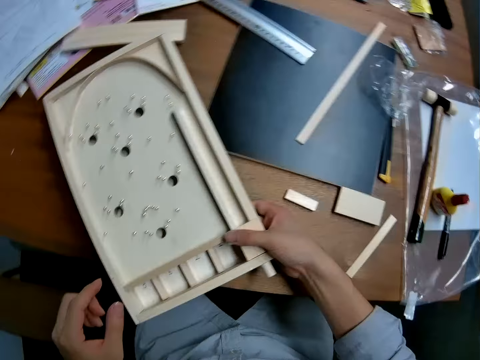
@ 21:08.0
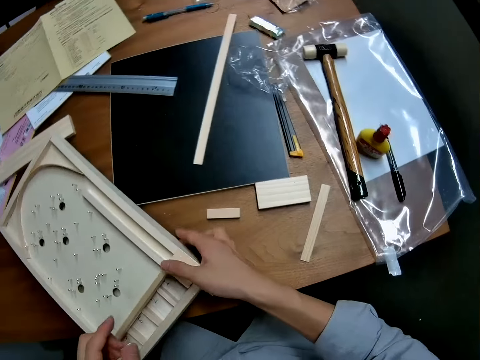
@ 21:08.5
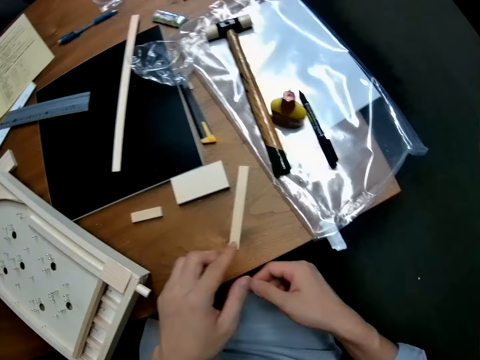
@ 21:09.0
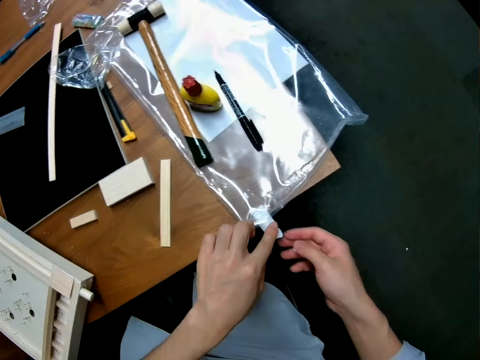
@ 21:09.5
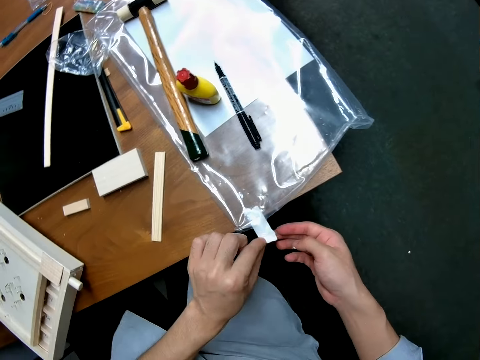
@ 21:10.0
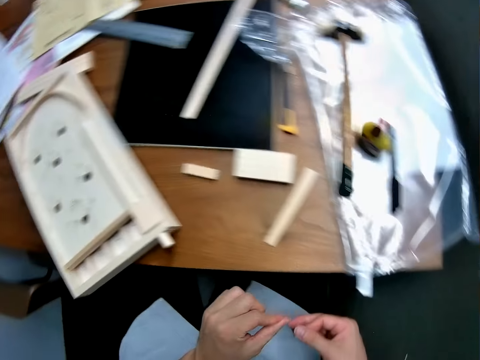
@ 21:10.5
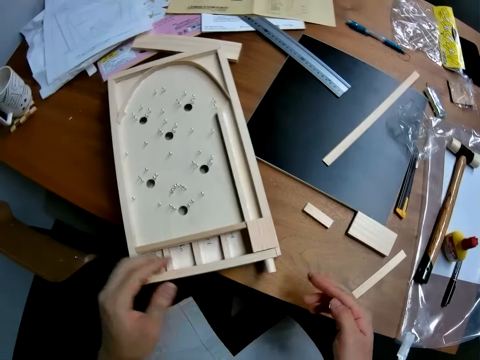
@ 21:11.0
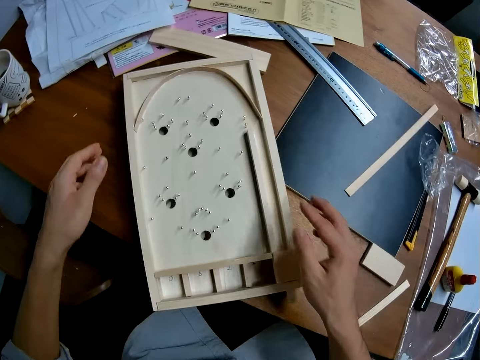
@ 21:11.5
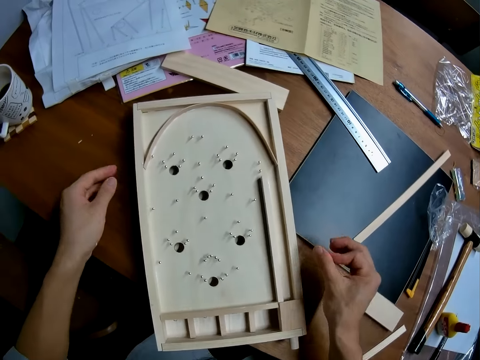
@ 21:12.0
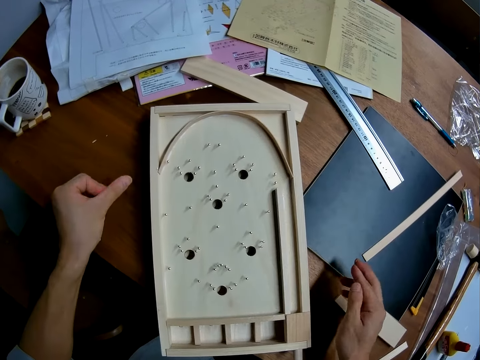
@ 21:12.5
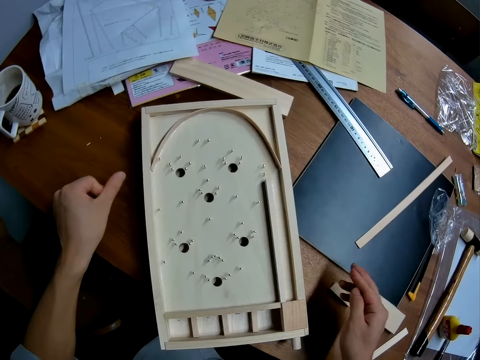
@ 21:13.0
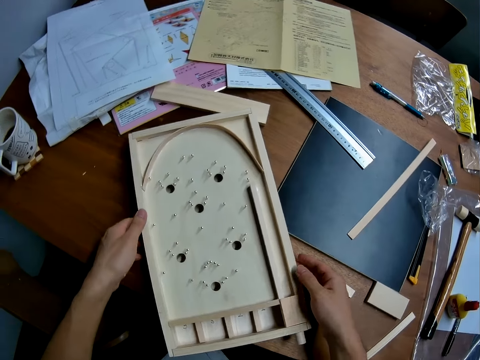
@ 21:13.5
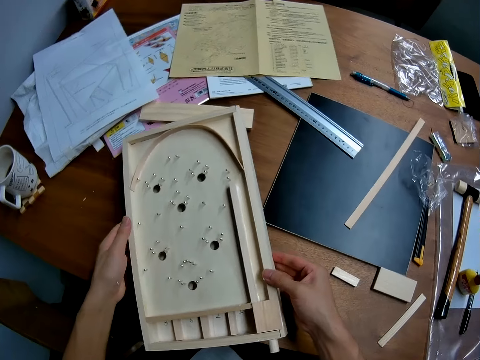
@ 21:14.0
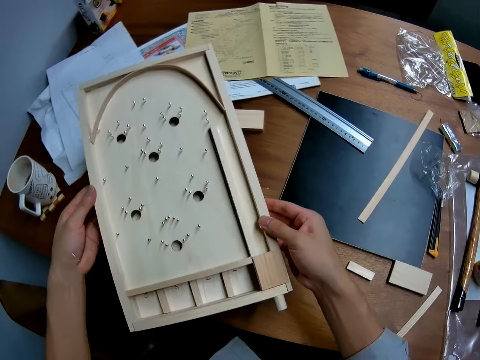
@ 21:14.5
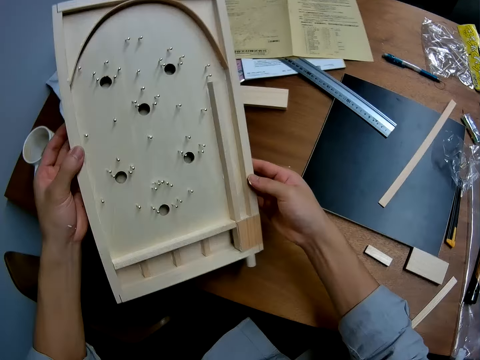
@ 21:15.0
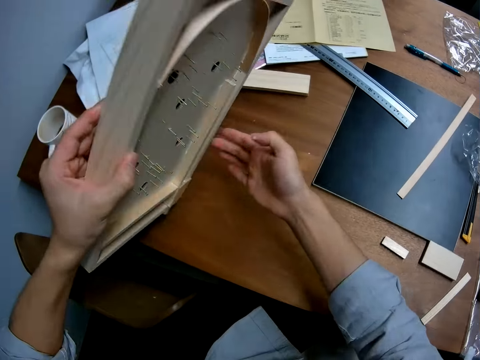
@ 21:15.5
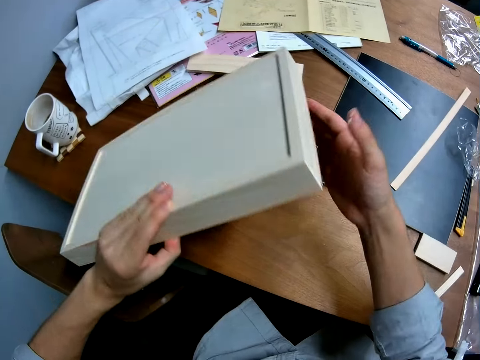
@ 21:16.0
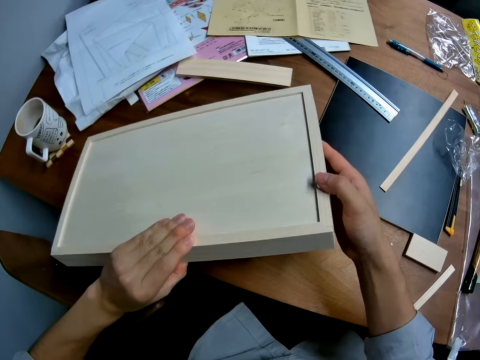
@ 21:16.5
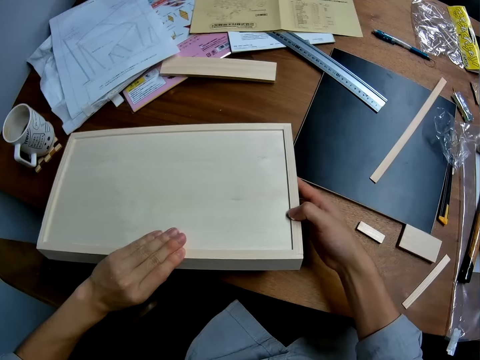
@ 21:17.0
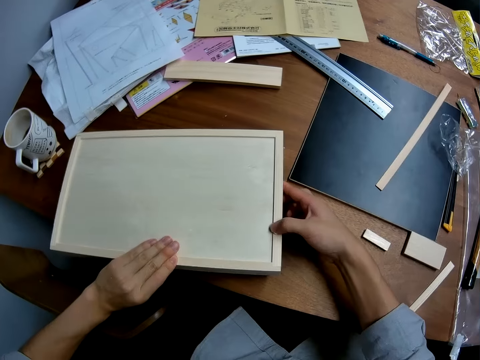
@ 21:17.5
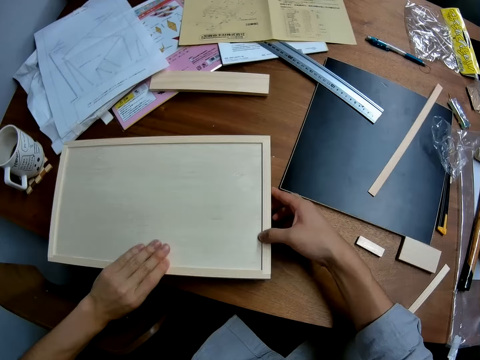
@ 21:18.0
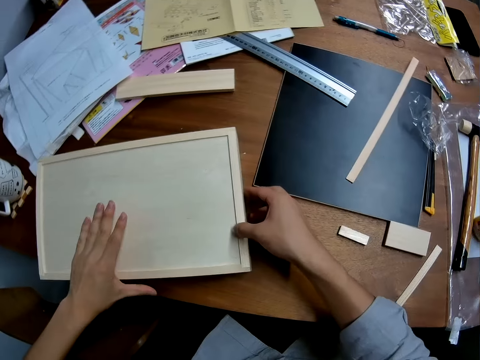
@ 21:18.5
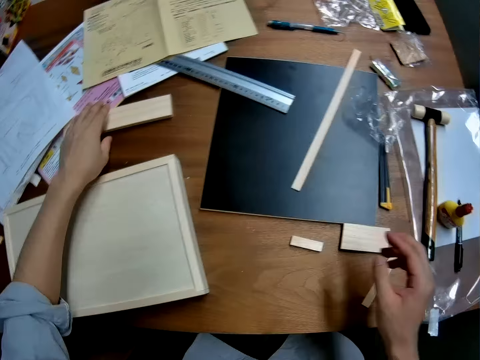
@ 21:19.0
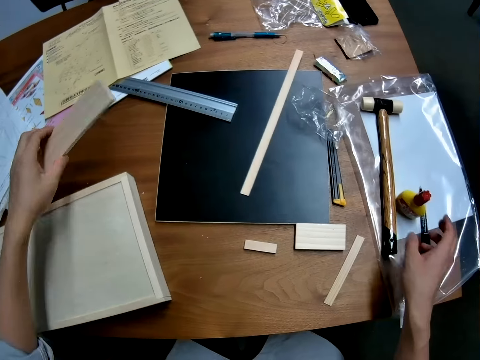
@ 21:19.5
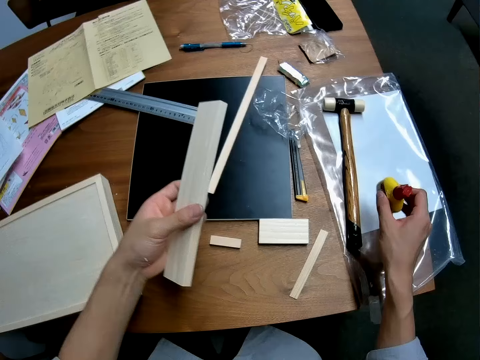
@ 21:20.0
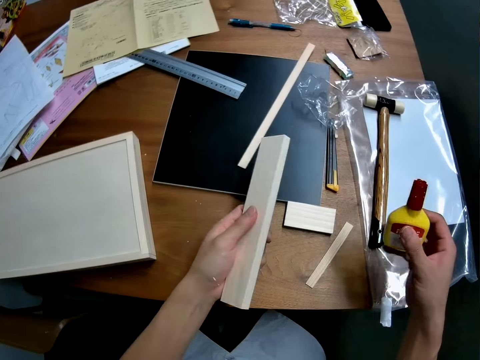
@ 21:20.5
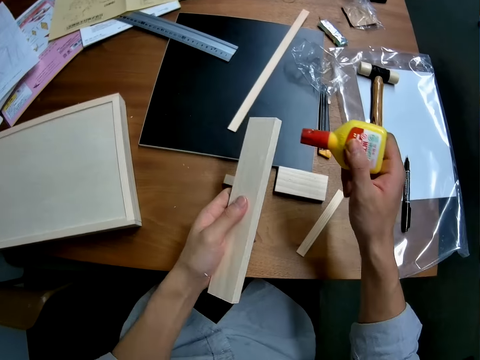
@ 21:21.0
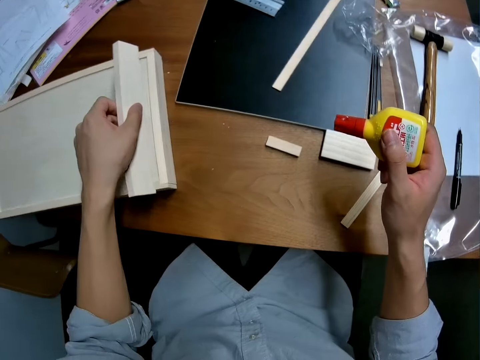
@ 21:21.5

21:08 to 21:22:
The camera wearer releases the craft on the table. He cleans his left finger on a paper tape on the table. He stands on the floor. He lifts the craft from the table. He holds the pinball board with his hands. He turns the craft. He rests the craft on its front on the table. He picks up a wood from the table with his left hand. He takes the glue container from the table.

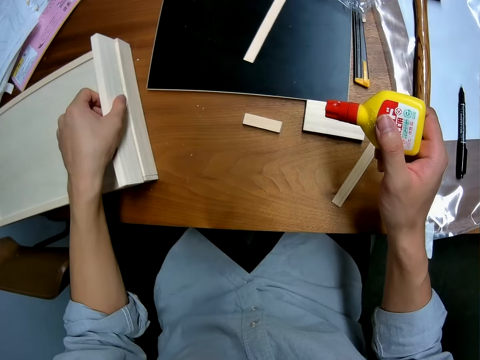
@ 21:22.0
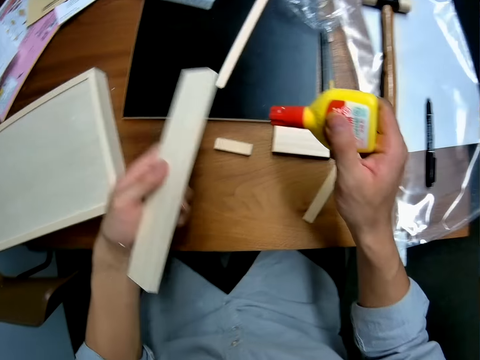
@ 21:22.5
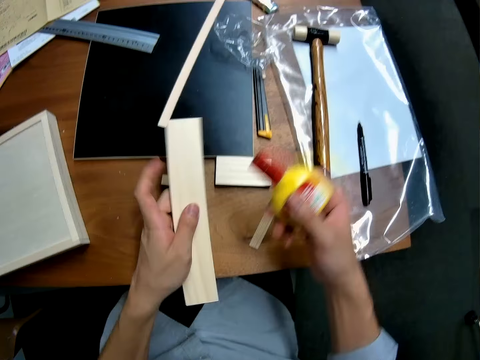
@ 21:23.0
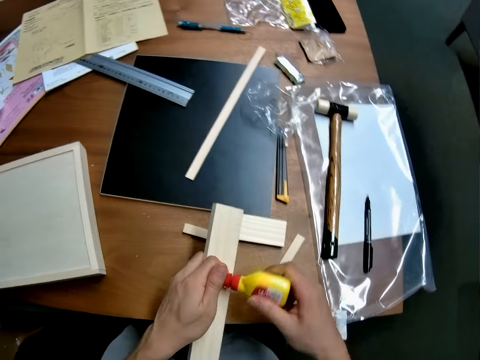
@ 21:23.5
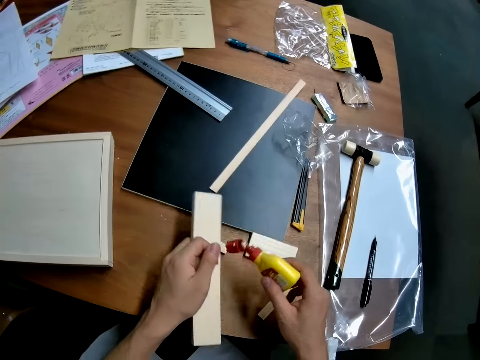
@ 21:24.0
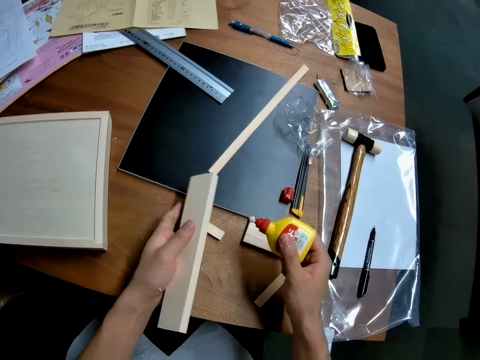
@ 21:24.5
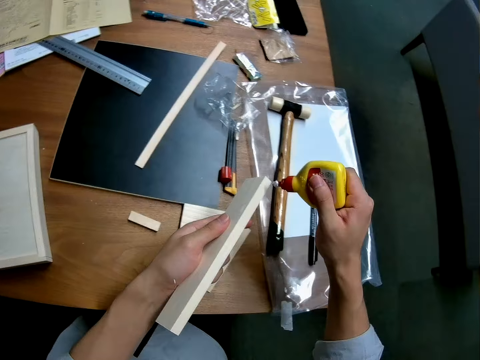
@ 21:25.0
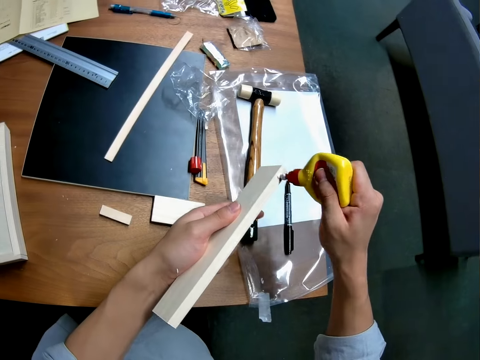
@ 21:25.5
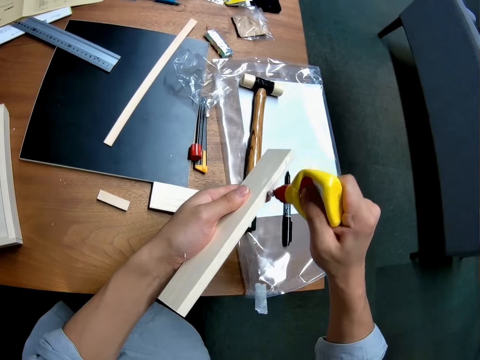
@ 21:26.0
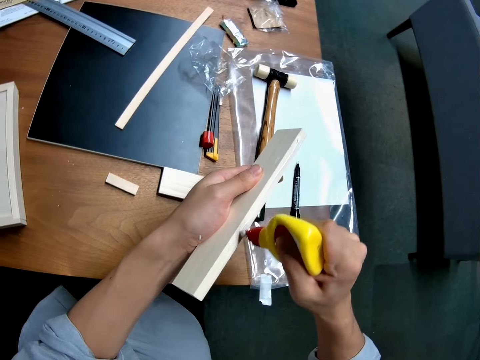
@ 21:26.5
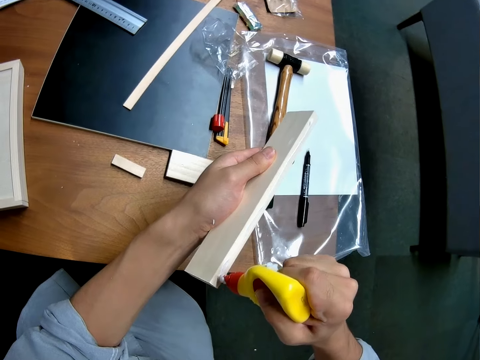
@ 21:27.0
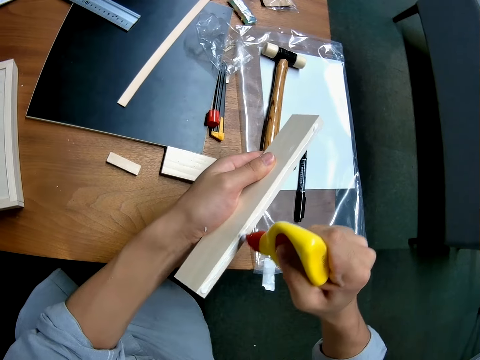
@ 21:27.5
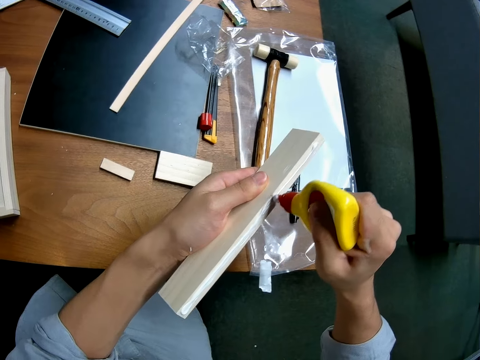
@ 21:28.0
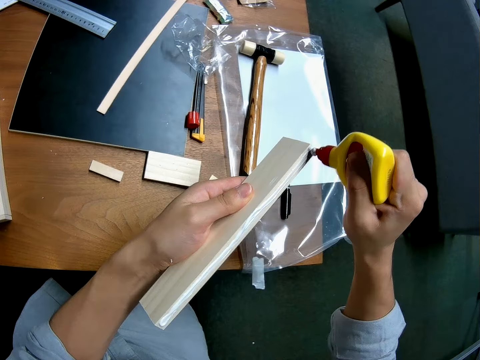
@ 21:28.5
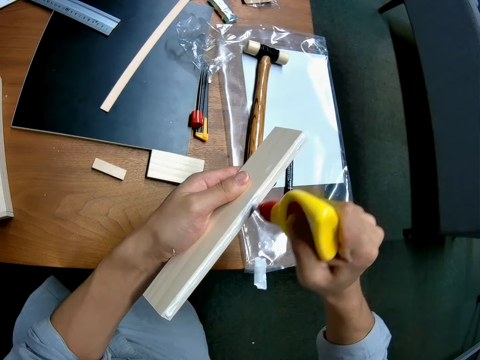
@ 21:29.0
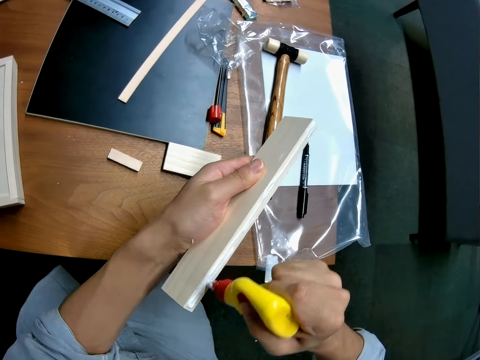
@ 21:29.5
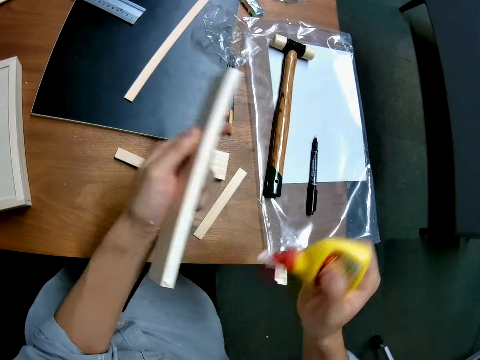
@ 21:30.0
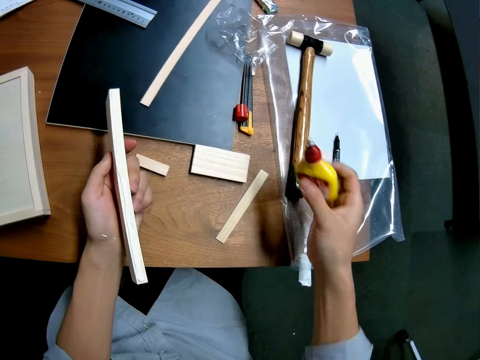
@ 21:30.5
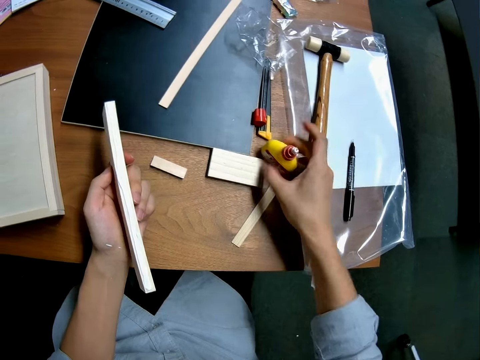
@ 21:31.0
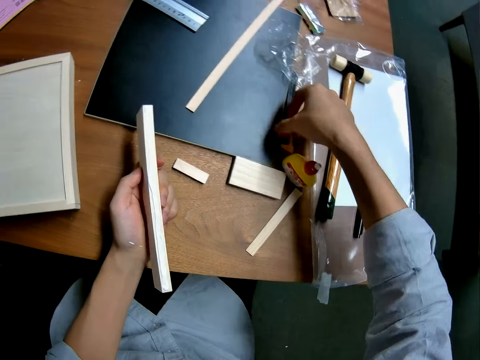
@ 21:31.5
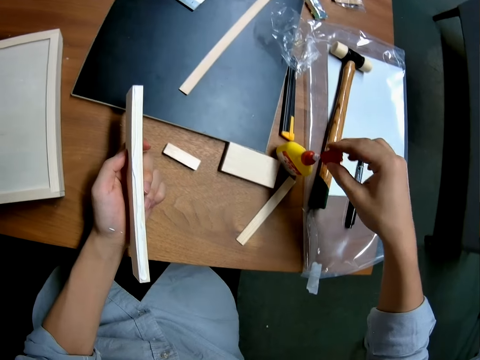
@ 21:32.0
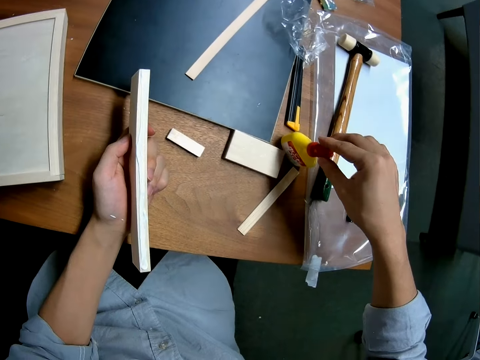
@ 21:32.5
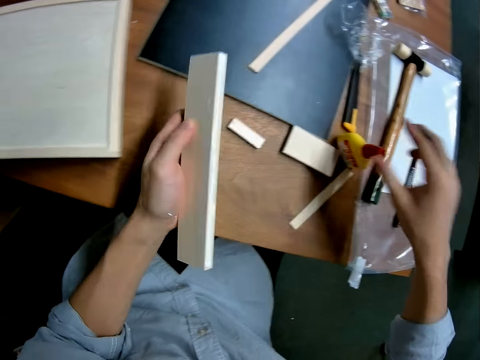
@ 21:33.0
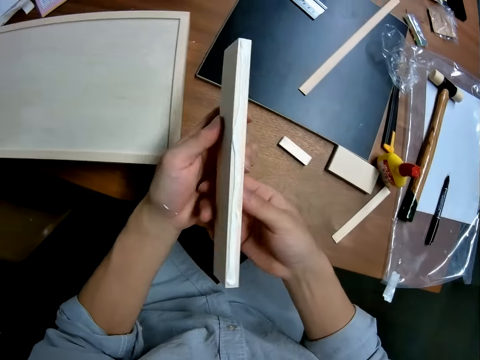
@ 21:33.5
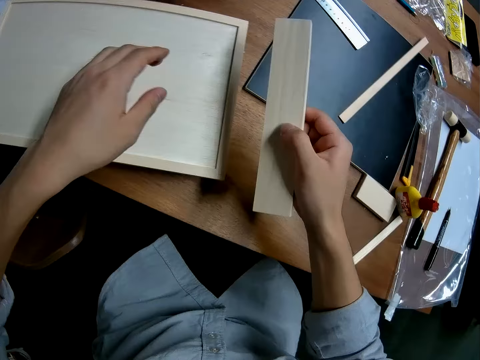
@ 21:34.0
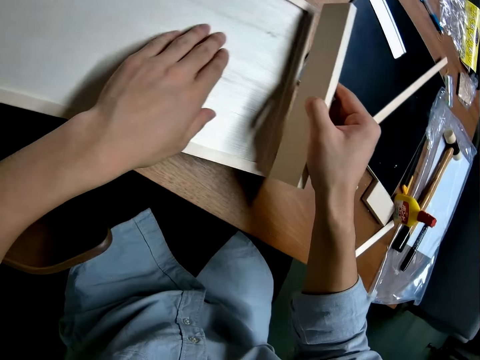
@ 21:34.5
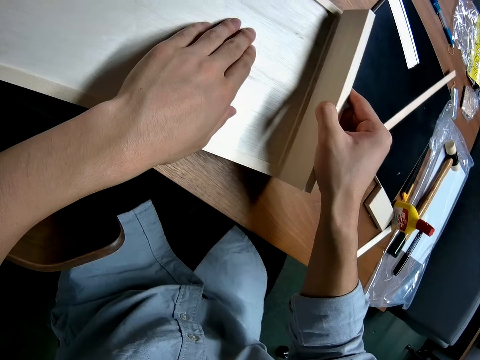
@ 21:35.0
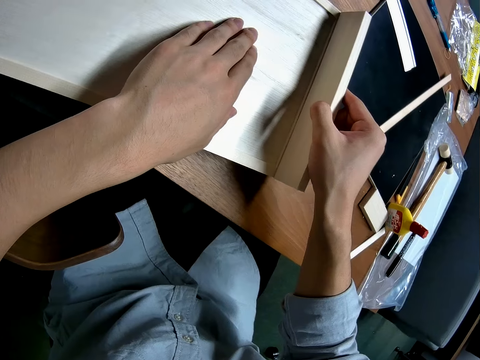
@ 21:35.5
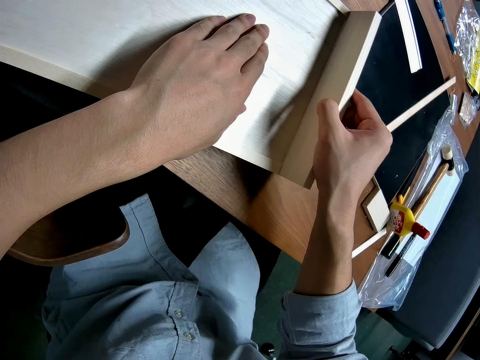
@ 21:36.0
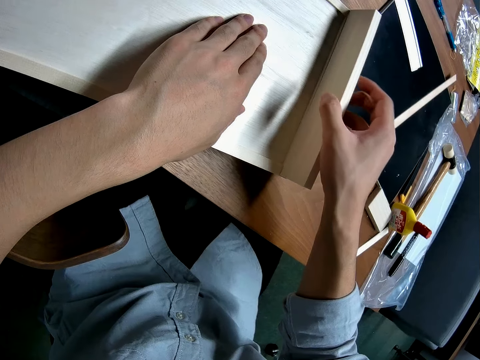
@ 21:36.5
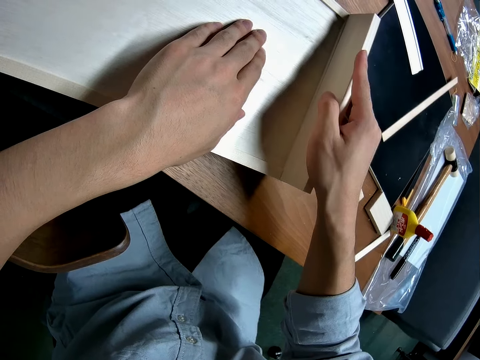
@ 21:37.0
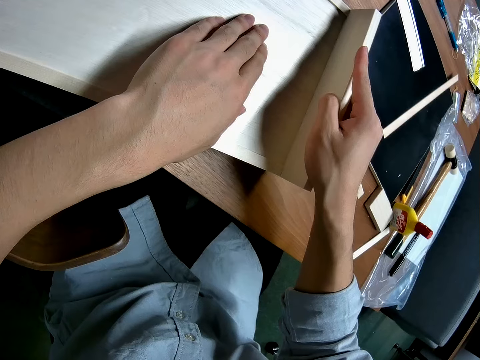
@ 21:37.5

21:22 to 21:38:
The camera wearer puts the piece of wood on the pinball board. He picks a piece of wood on the pinball board. He opens the lid of the glue container with his hands. He applies glue to the wood. He drops the glue container on the table. He picks up the lid of the glue container from the table. He covers the container. He holds the piece of wood with his hands. He glues the wood to the back of the craft.
